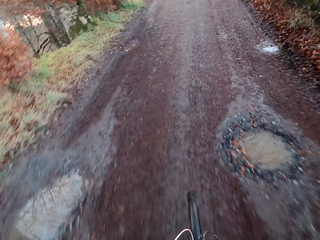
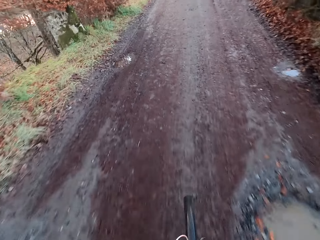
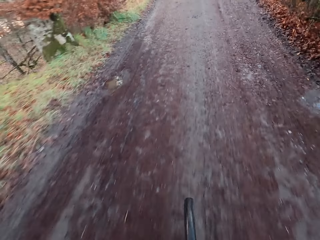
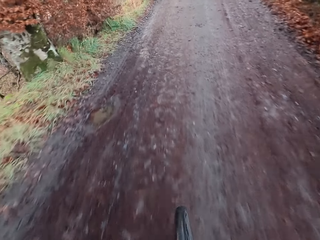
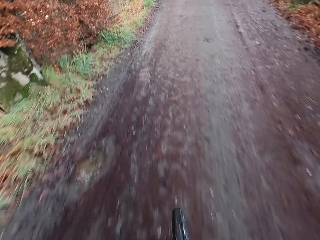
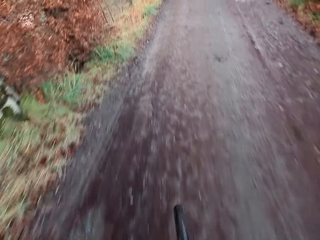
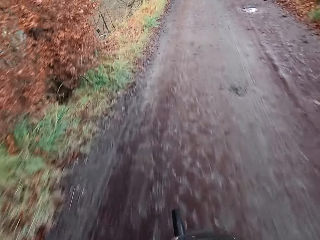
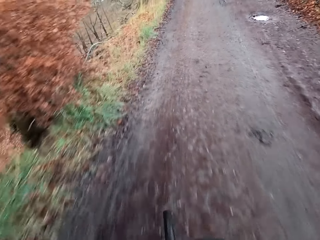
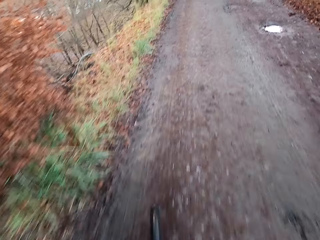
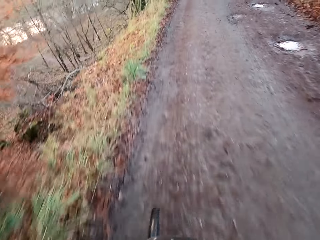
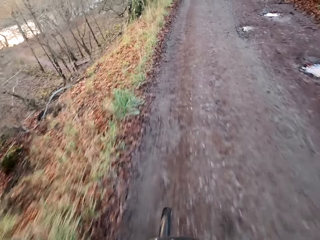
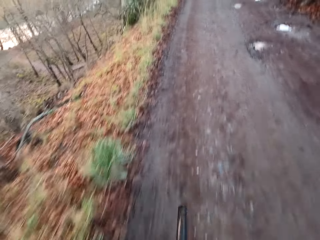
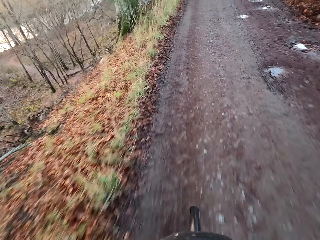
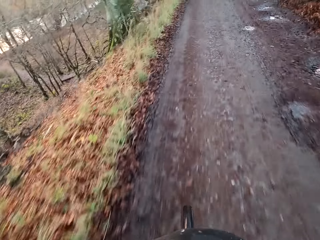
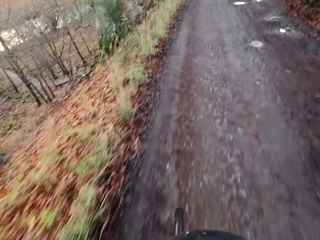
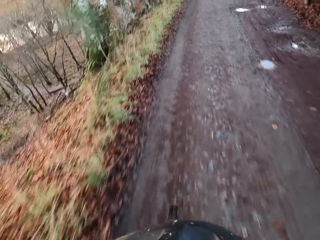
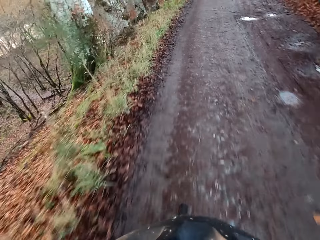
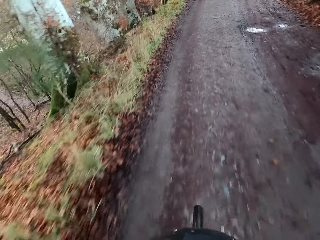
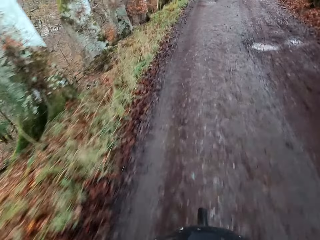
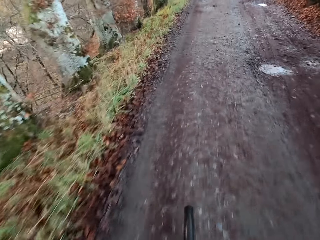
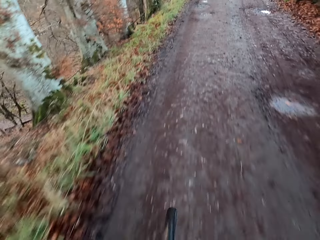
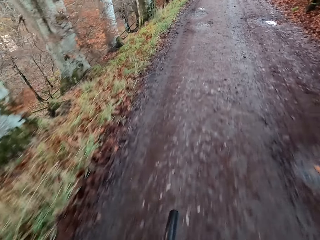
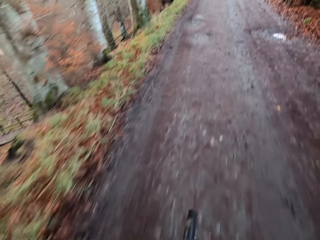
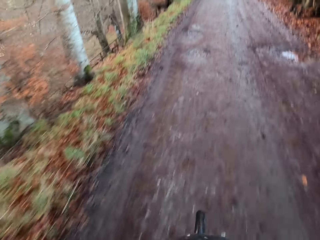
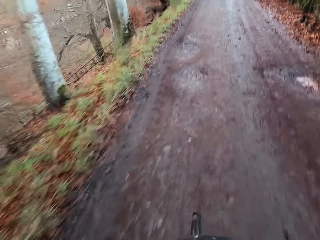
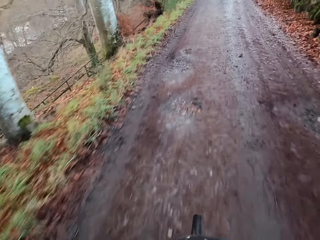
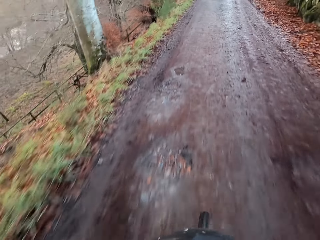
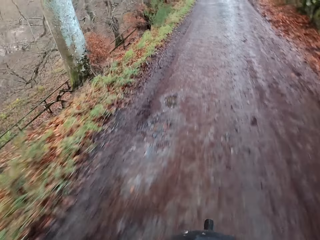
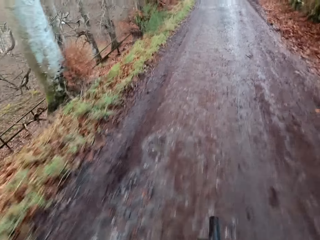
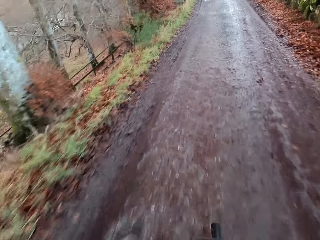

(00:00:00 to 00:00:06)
The camera wearer rides the bicycle on the road.

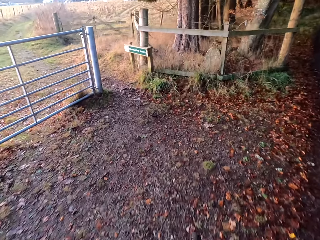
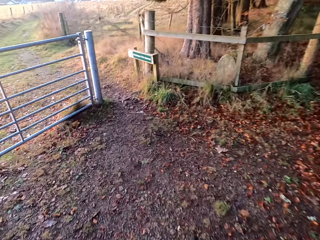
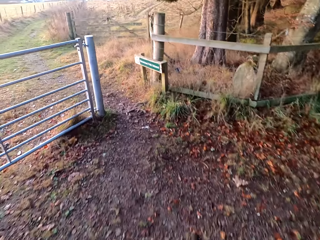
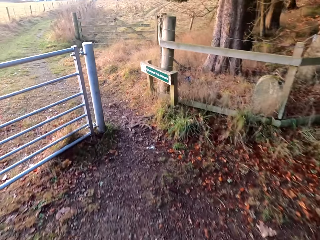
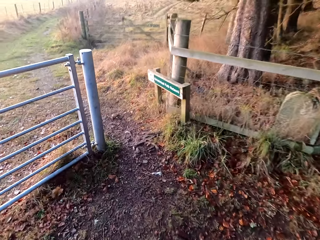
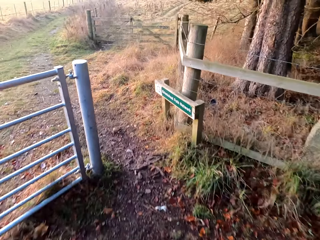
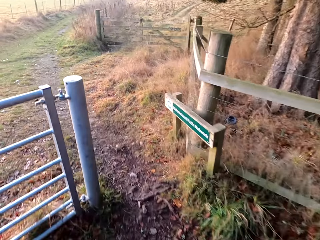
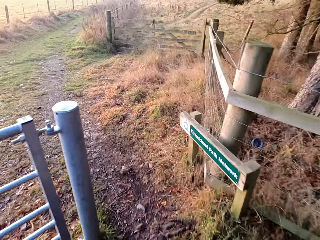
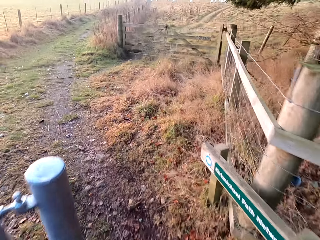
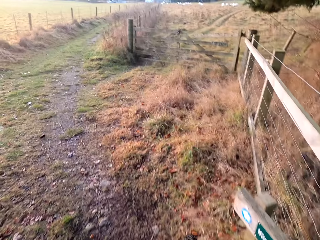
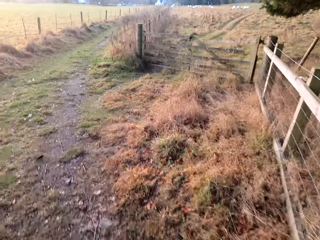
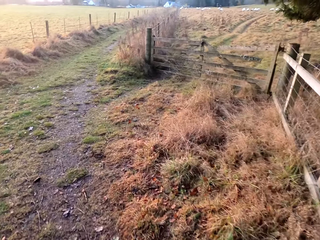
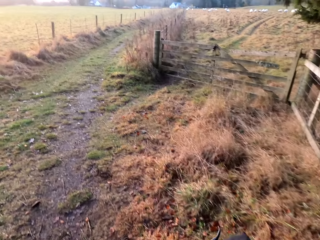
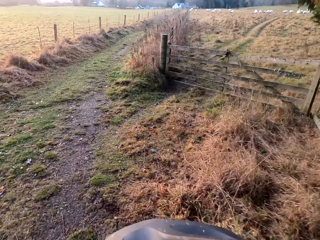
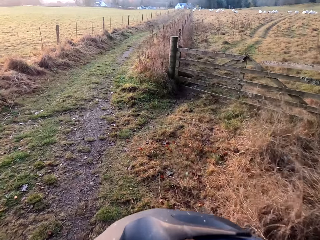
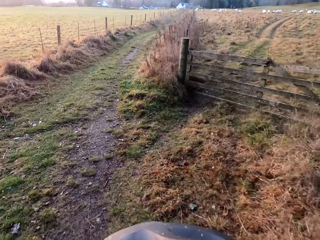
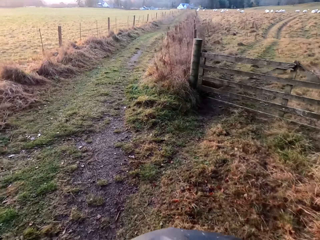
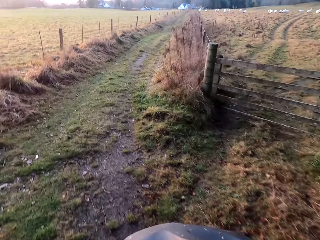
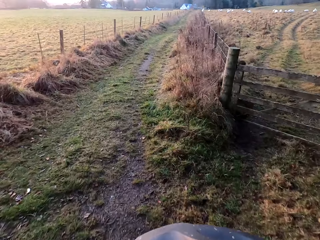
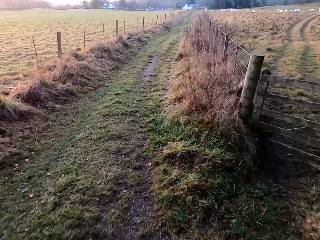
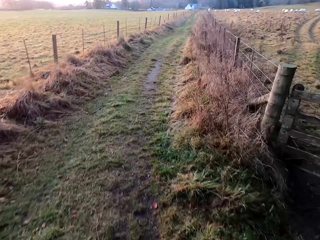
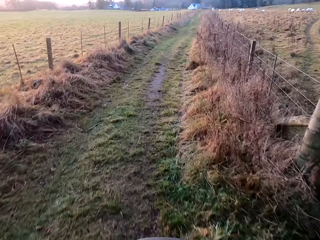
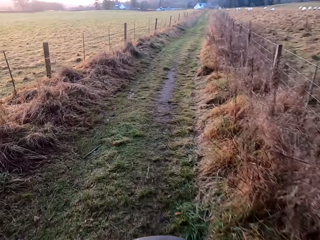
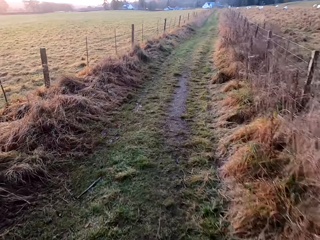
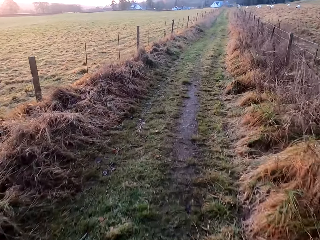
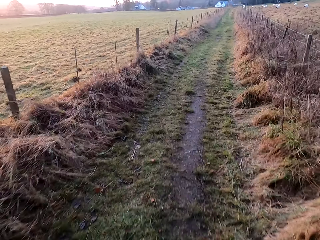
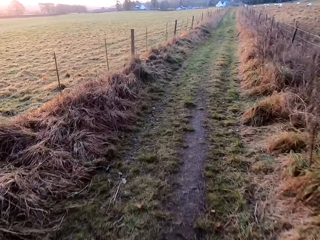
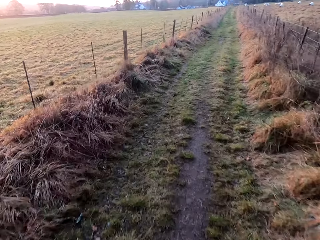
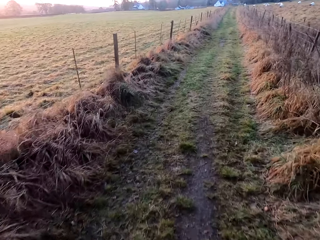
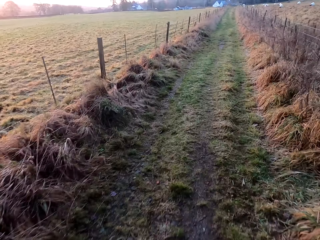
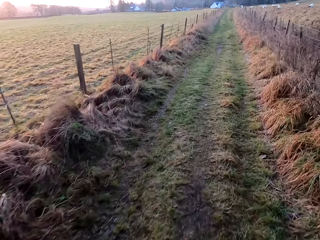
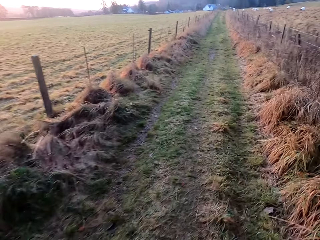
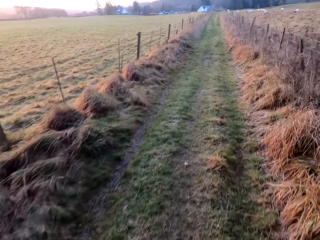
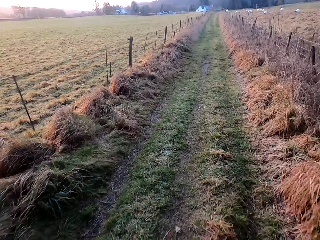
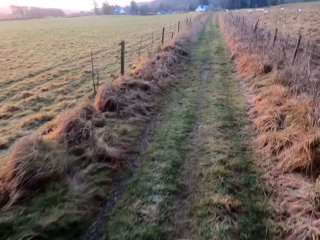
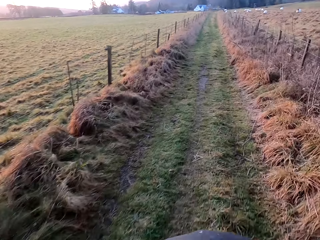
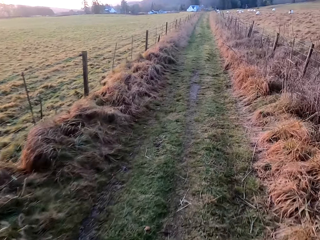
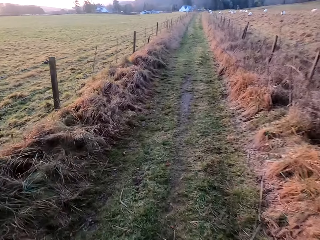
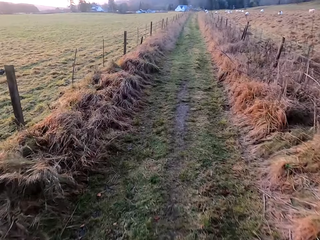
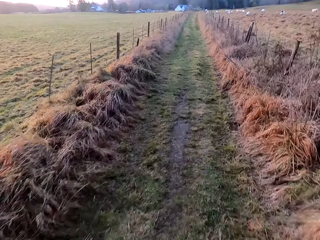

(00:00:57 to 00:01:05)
The camera wearer makes the left turn of the road. They ride the bicycle on the road.

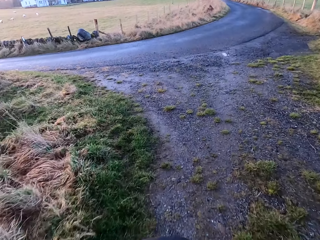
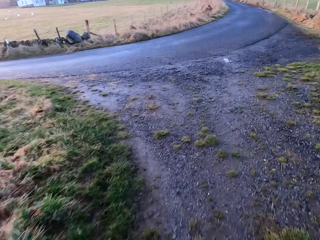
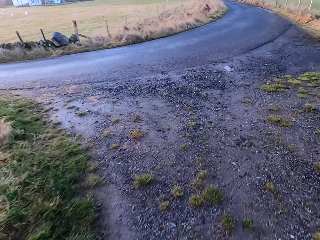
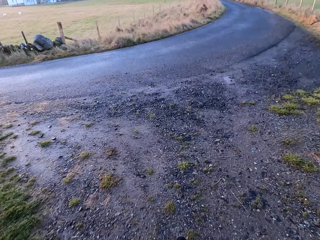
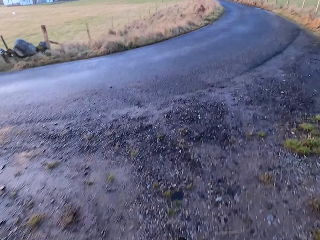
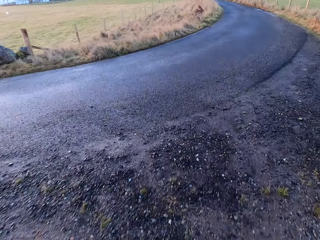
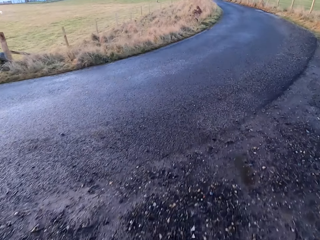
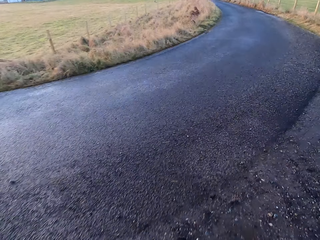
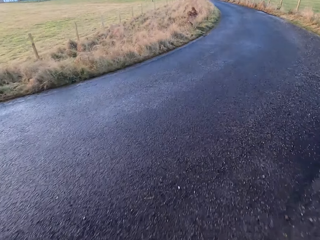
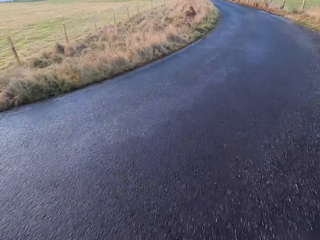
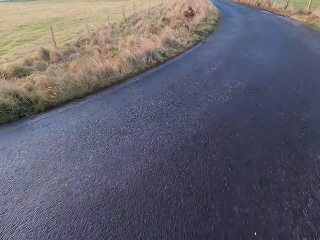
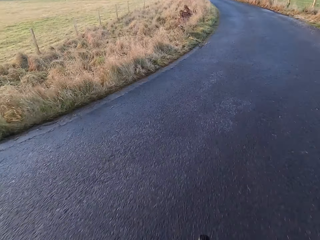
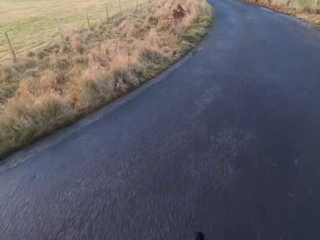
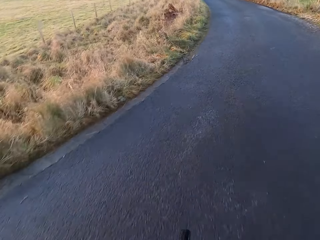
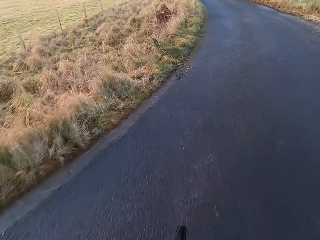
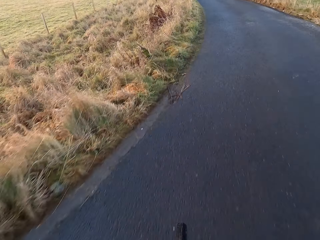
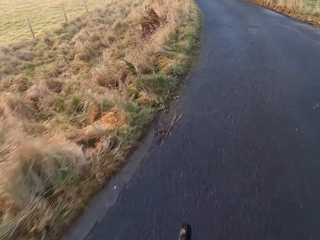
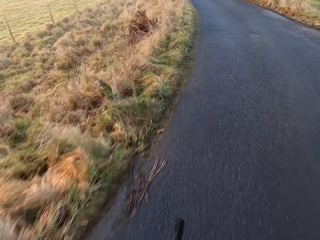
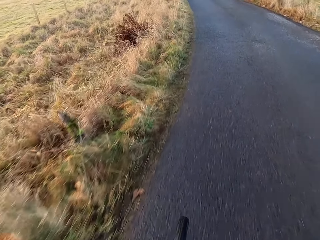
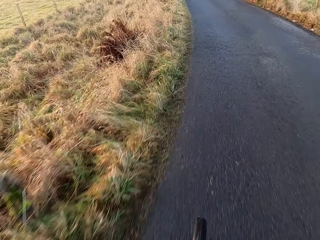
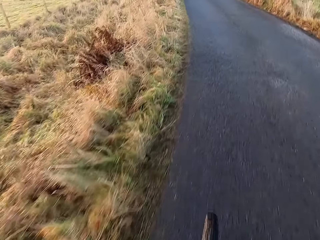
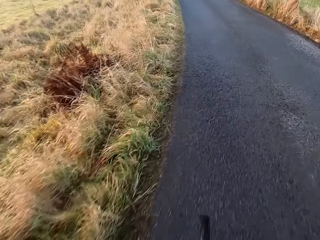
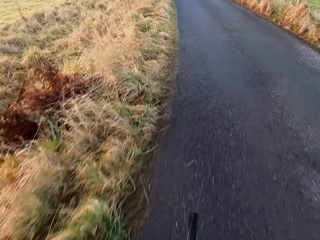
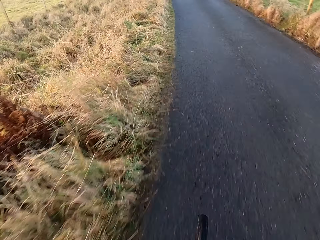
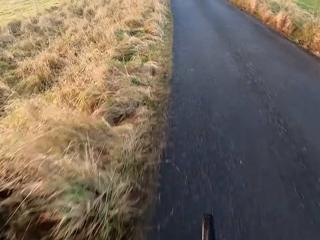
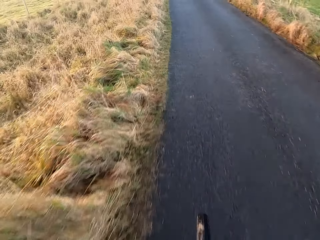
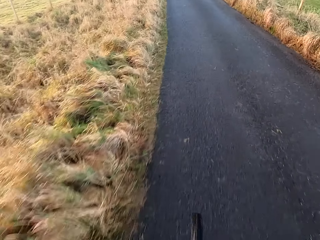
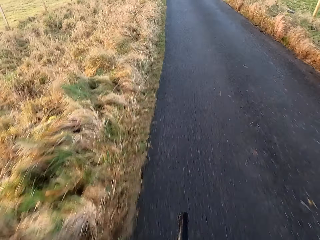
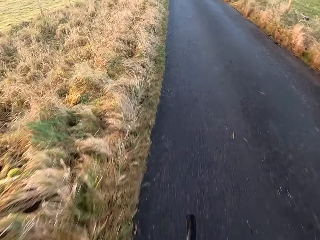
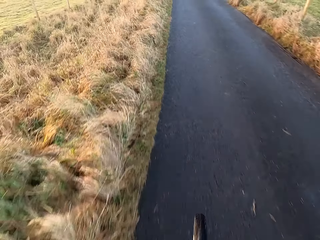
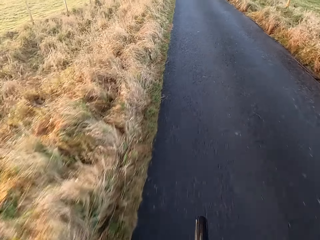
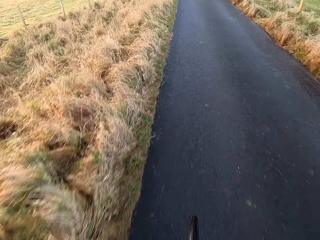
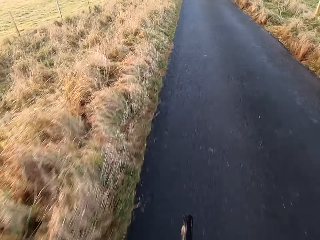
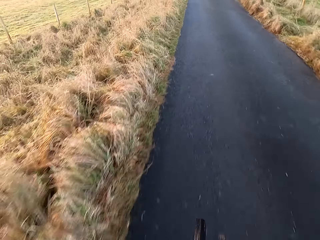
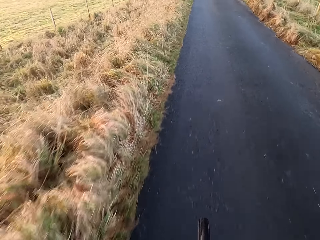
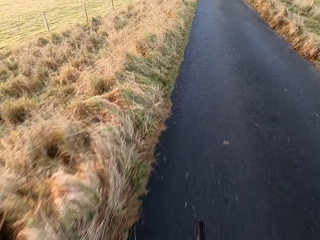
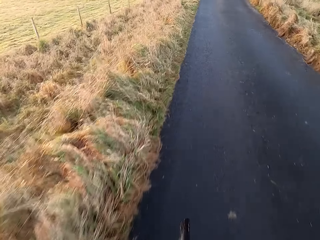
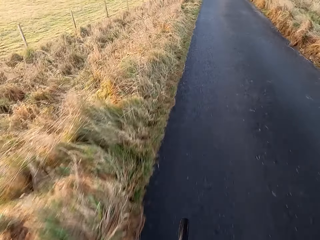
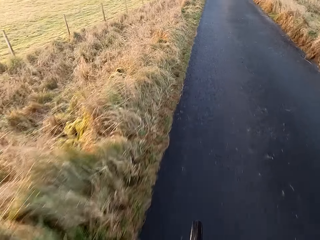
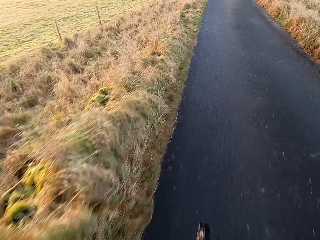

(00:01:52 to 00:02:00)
The camera wearer makes the right turn of the road. They ride the bicycle on the road.
